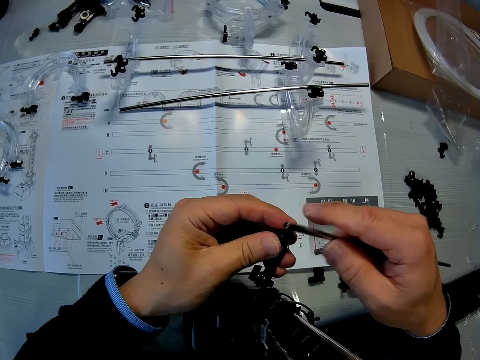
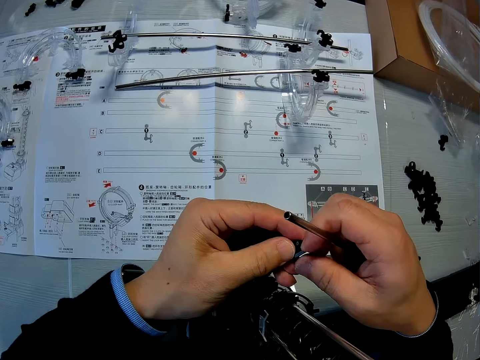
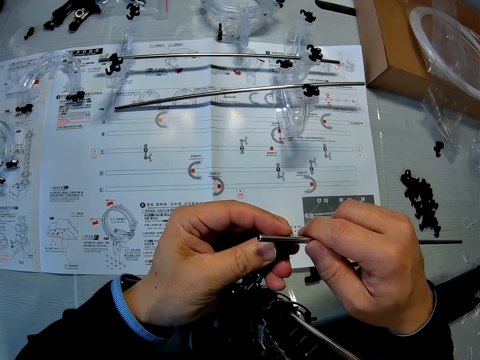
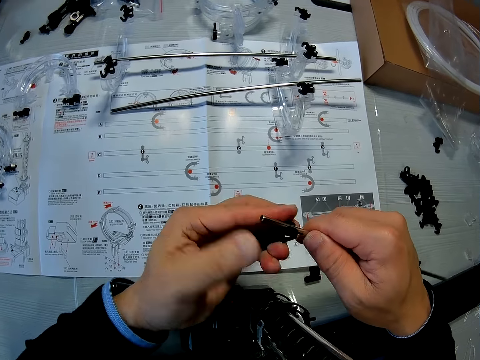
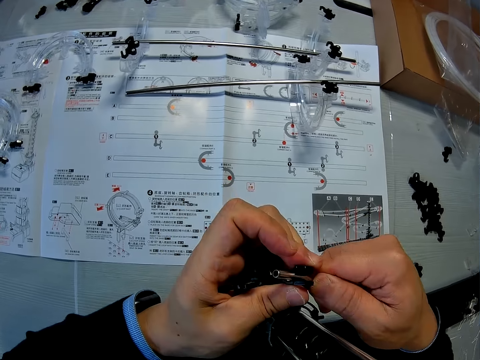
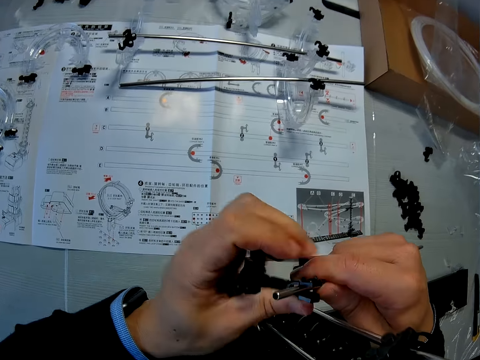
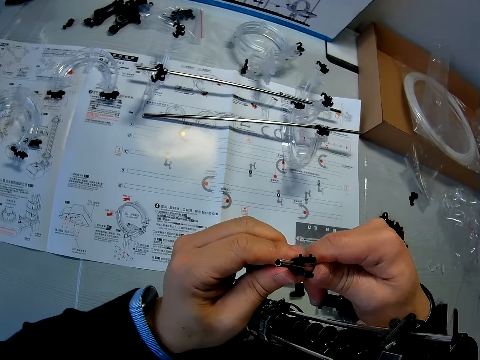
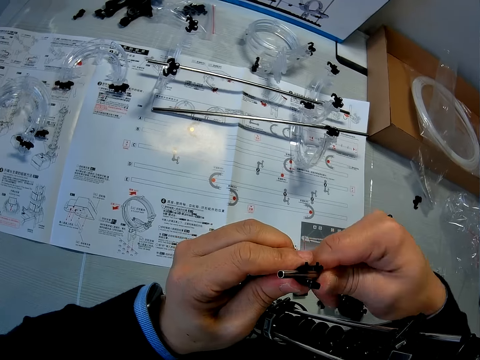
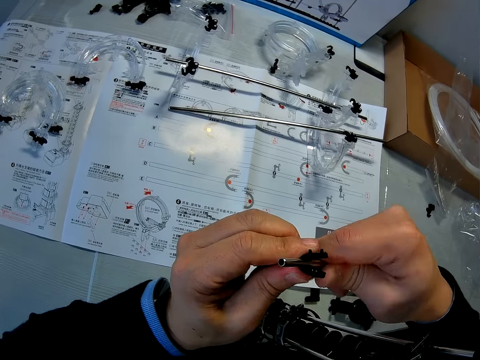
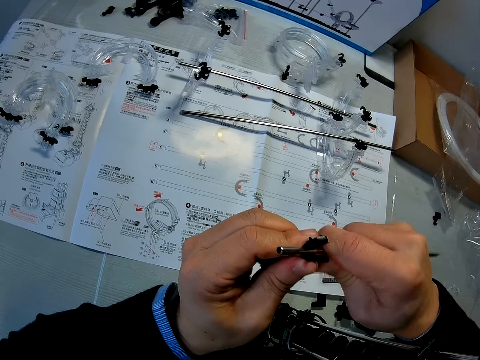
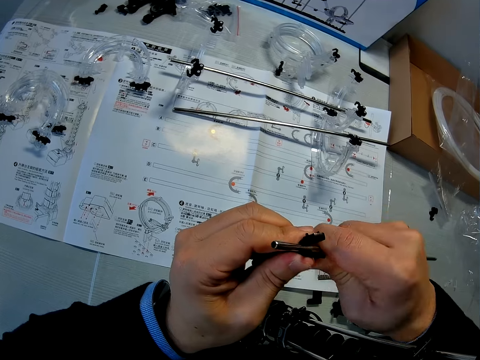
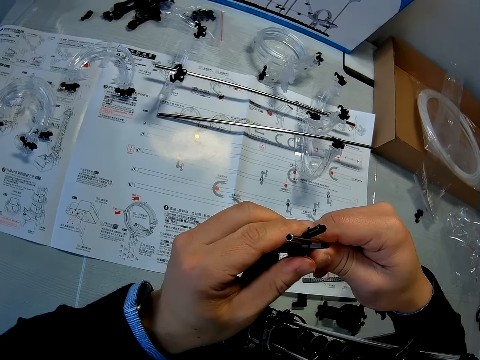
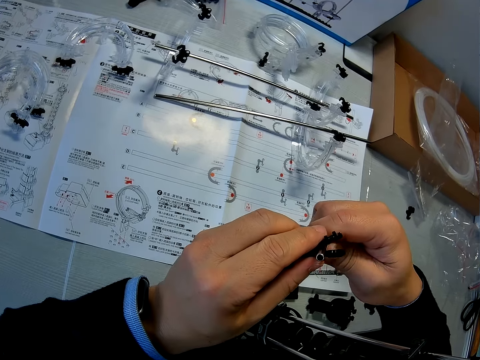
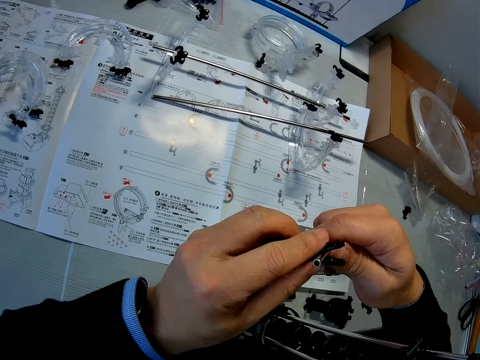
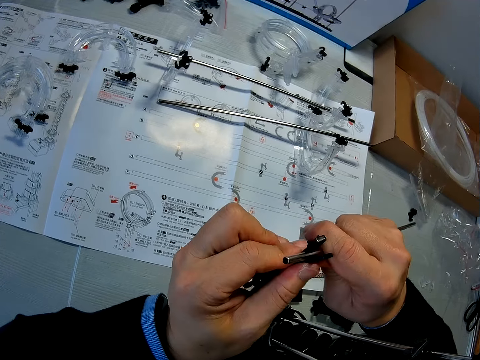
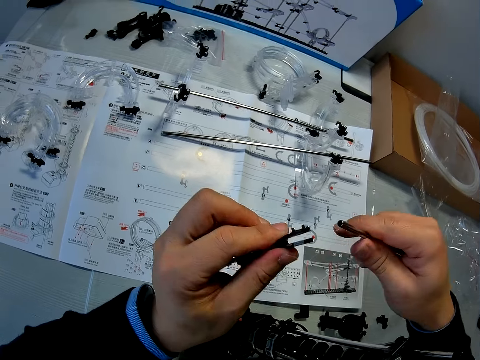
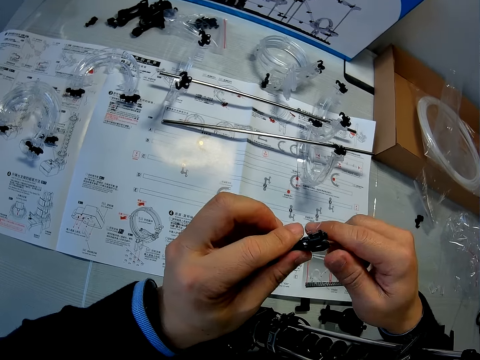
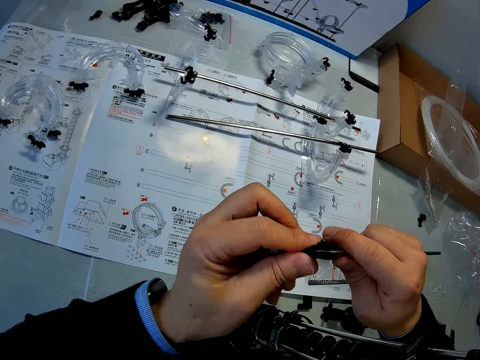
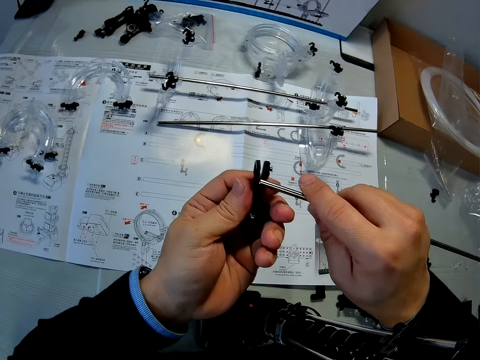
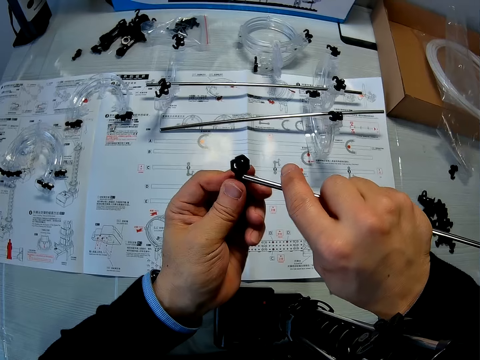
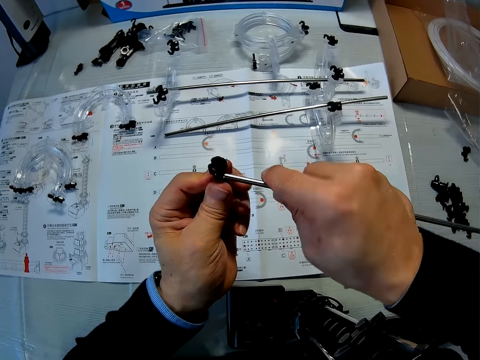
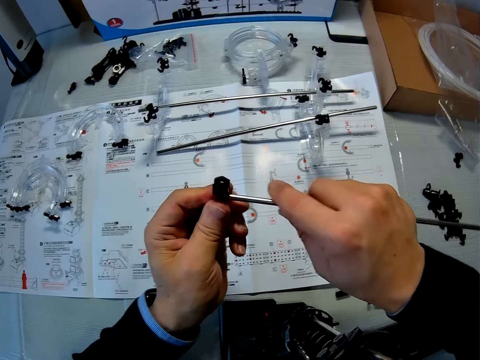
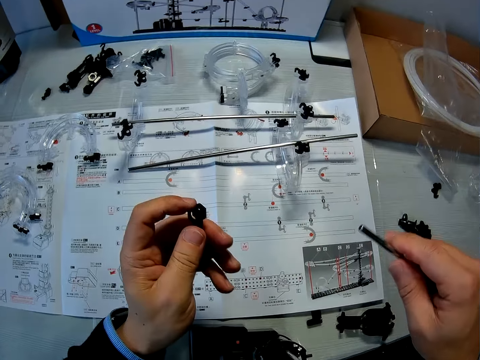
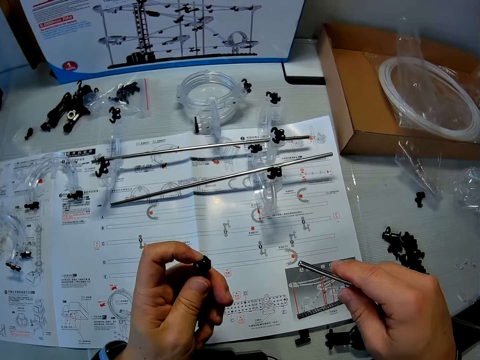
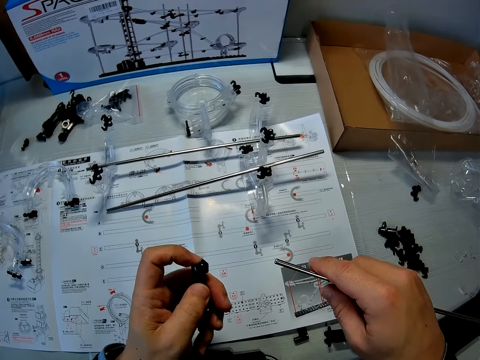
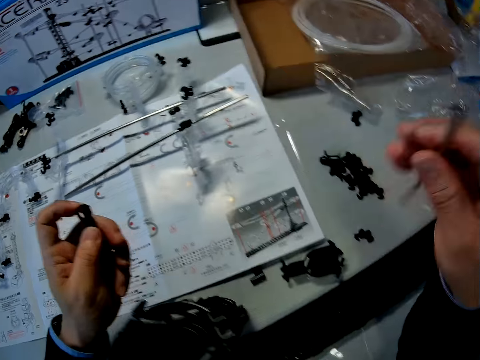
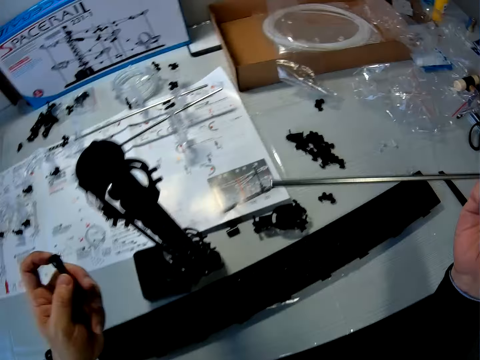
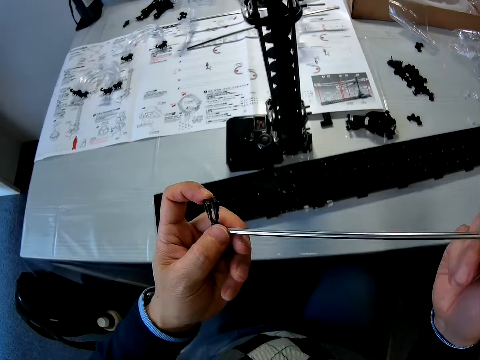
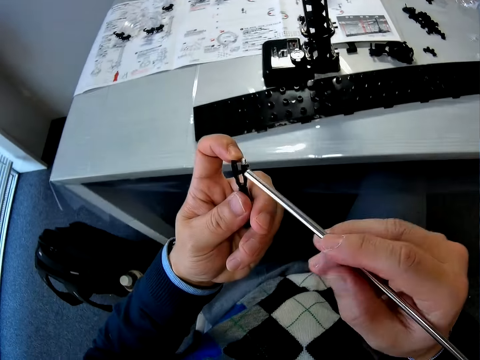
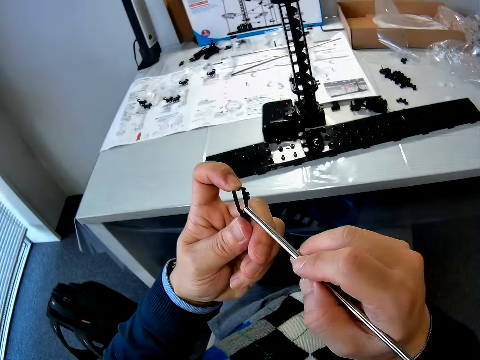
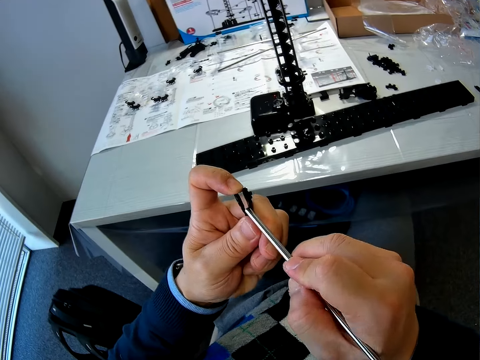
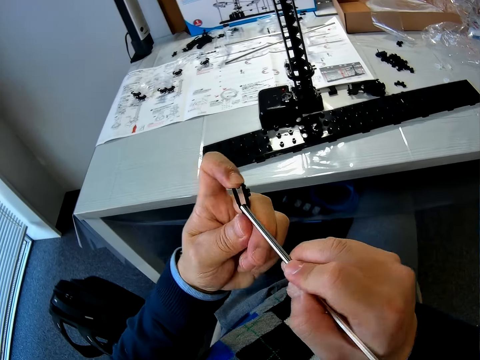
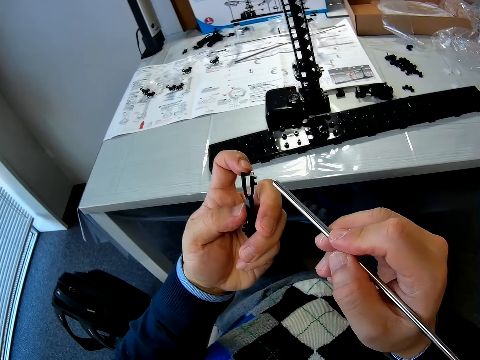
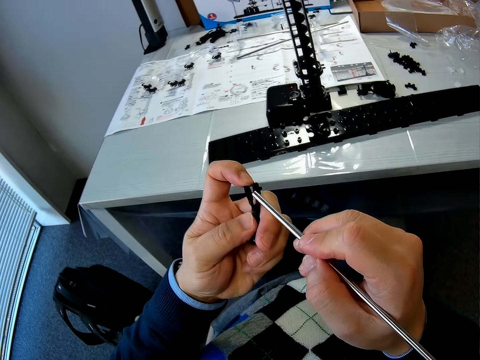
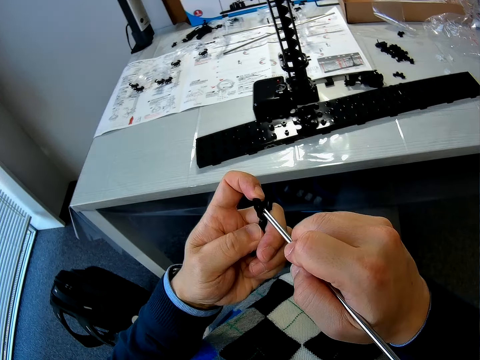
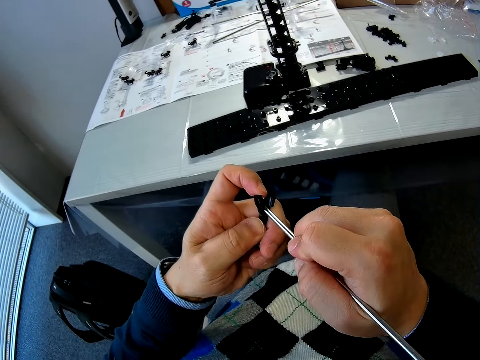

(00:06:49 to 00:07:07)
The camera wearer touches the space rail piece. He connects the space rail pieces. He removes the shaft from the coupled marble roller coaster pieces in his hand. He looks at the manual. He checks the coupled marble roller coaster pieces with his left hand. He moves the hands. He fixes the shaft into the coupled marble roller coaster pieces in his hand.

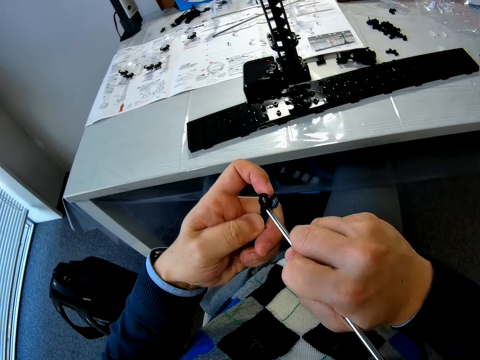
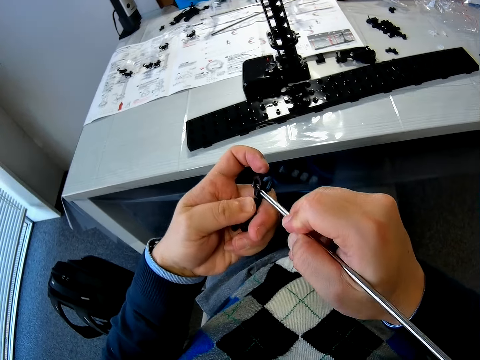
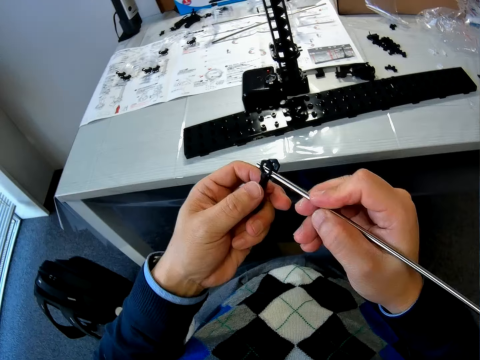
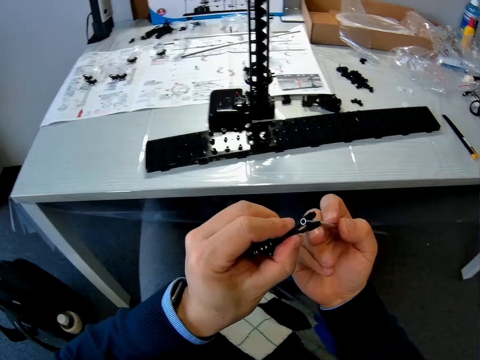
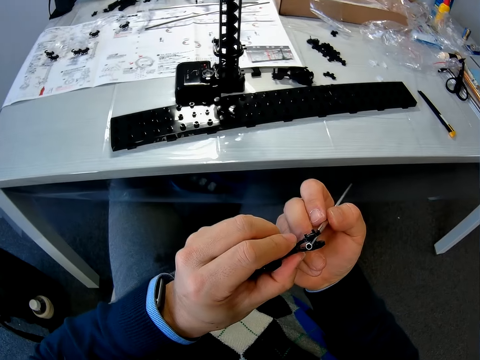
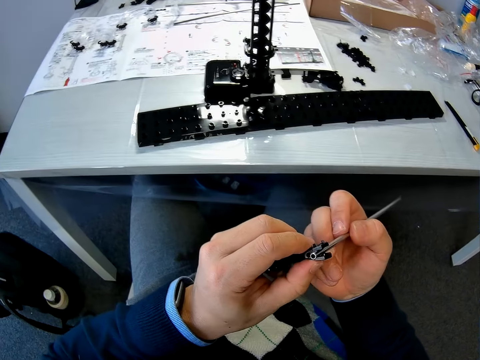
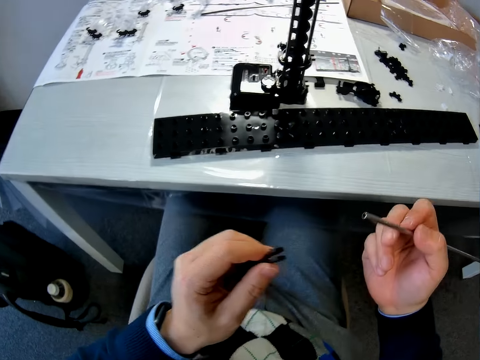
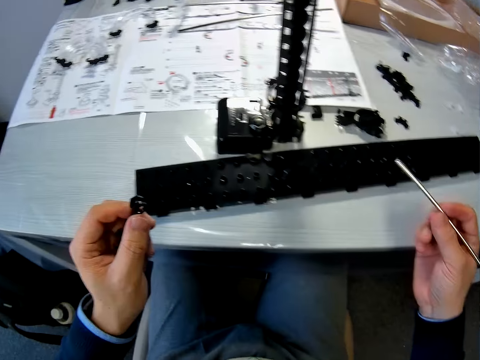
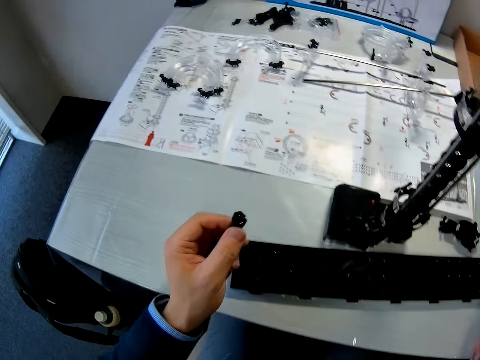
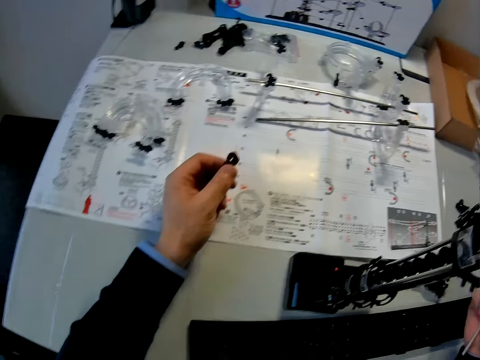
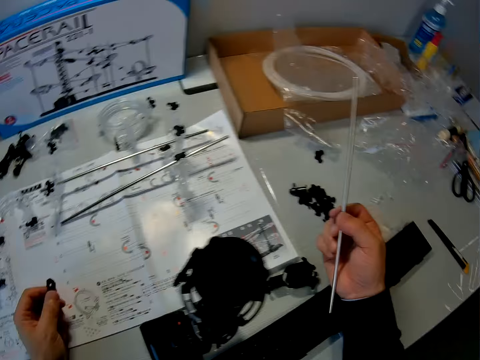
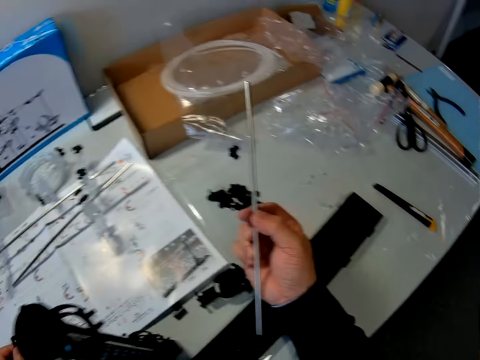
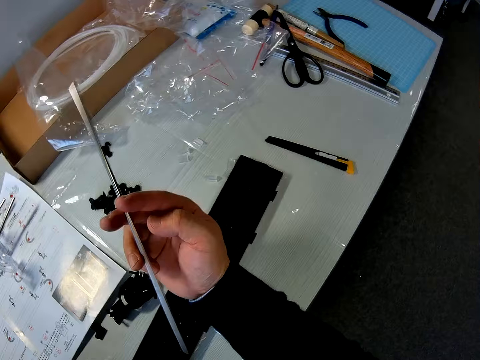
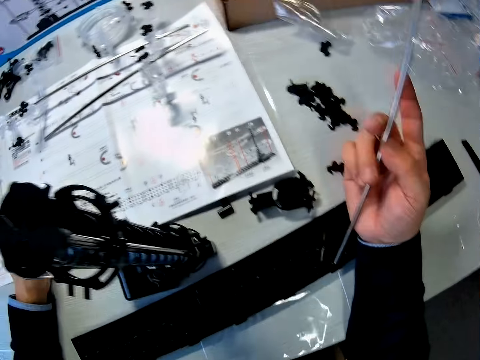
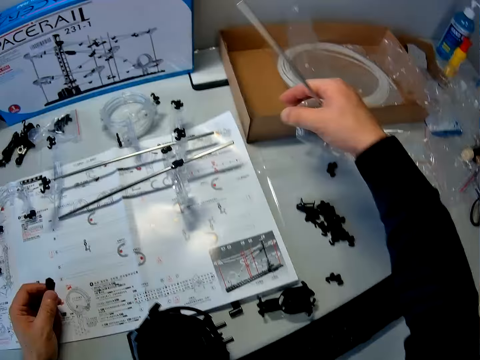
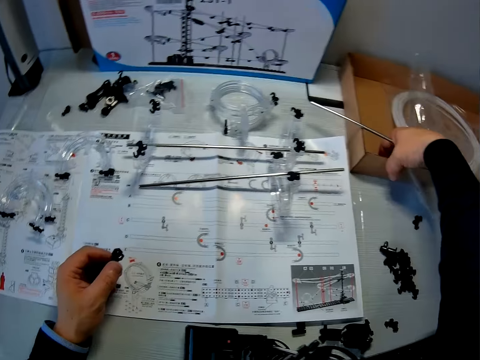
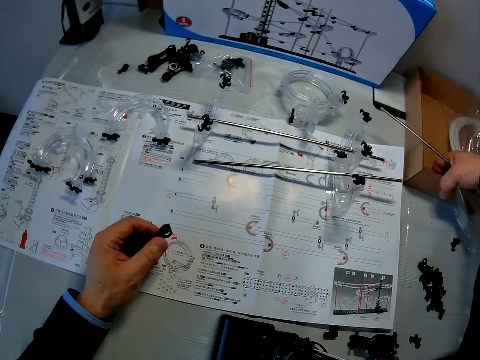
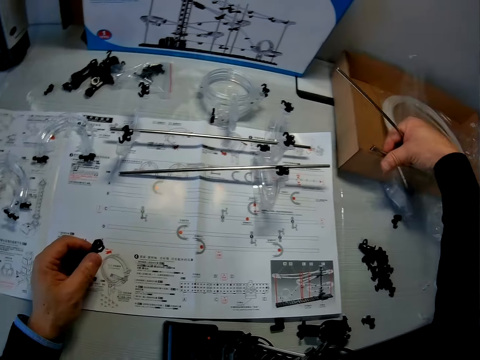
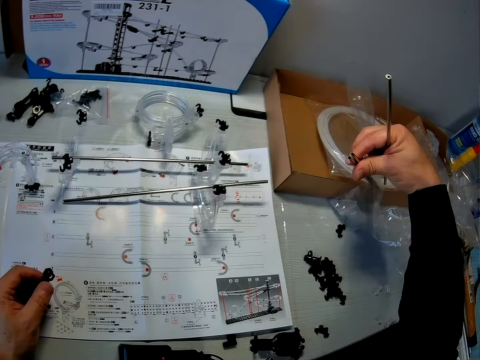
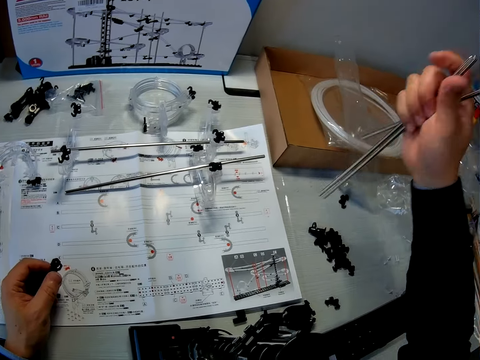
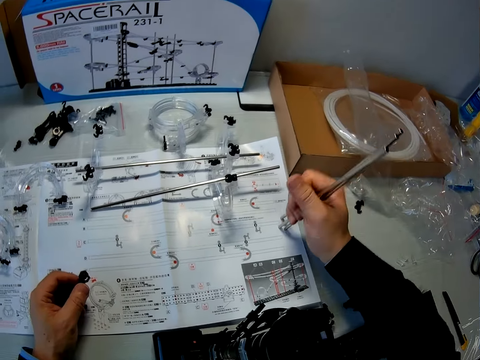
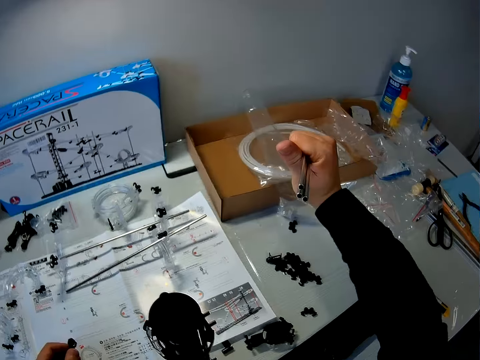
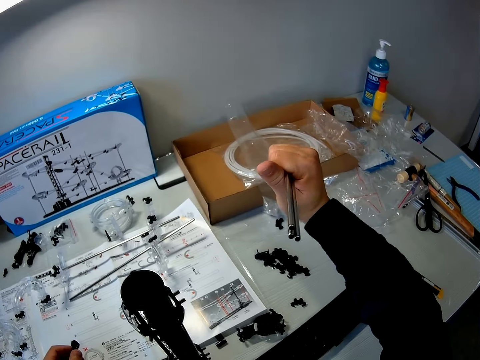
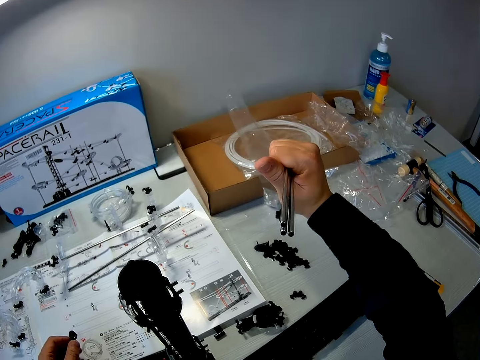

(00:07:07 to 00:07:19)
The camera wearer looks at the space rail piece. He removes the shaft from the coupled marble roller coaster pieces in his hand. He touches the table. He lowers the shaft and the coupled marble roller coaster pieces in his hands to the table. He looks at the space rail piece. He turns the shaft in his right hand. He picks up more shafts from the brown box. He hits the shafts on the table and lifts up the shafts in his right hand. He looks at the space rail pieces.
